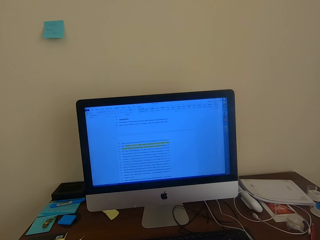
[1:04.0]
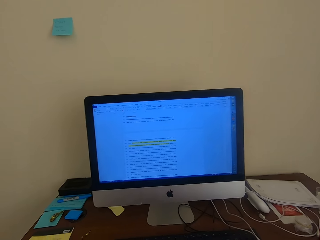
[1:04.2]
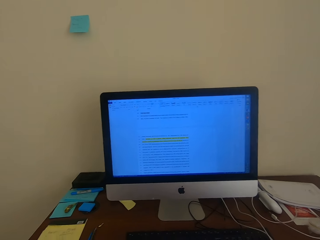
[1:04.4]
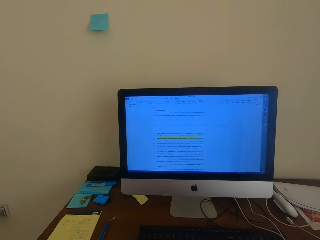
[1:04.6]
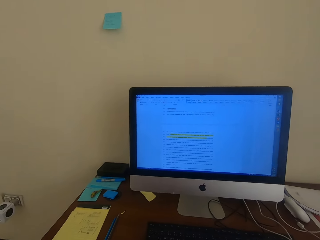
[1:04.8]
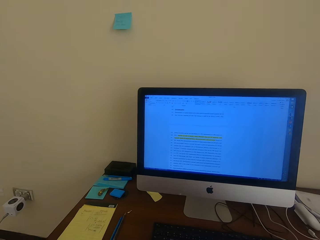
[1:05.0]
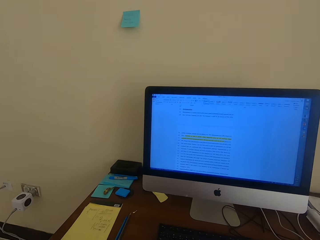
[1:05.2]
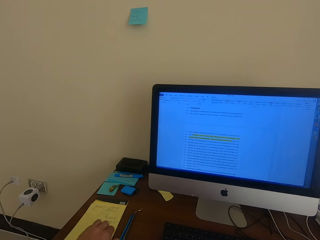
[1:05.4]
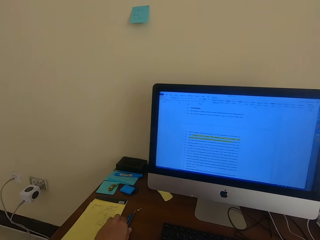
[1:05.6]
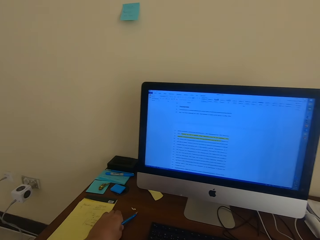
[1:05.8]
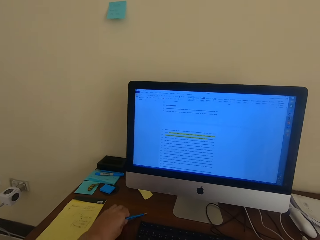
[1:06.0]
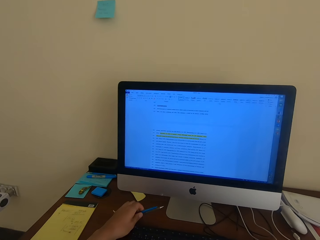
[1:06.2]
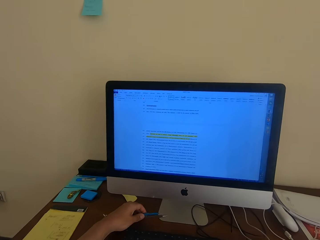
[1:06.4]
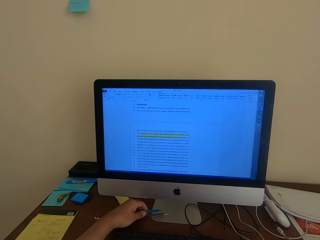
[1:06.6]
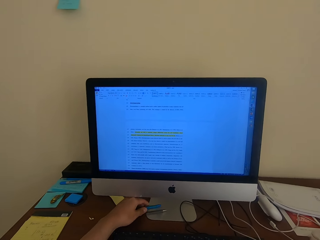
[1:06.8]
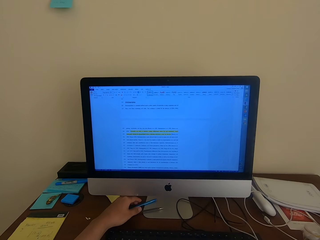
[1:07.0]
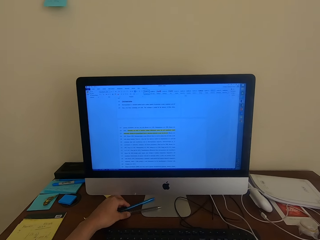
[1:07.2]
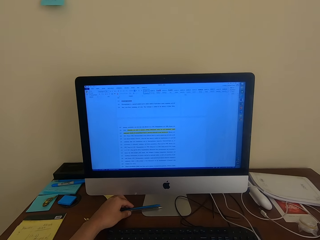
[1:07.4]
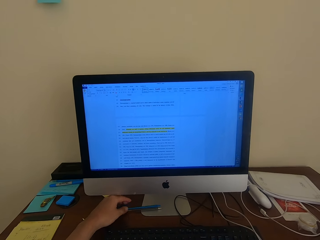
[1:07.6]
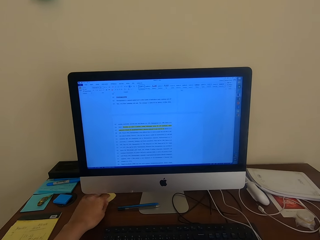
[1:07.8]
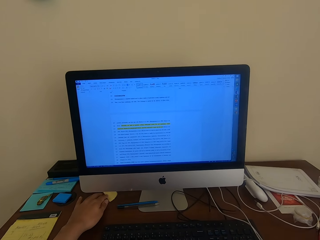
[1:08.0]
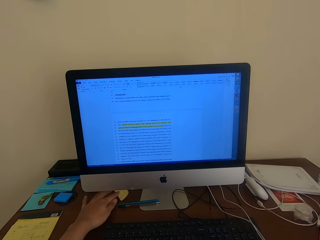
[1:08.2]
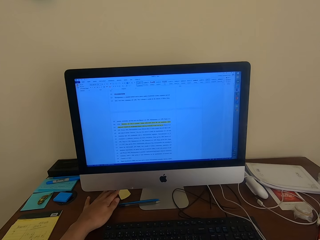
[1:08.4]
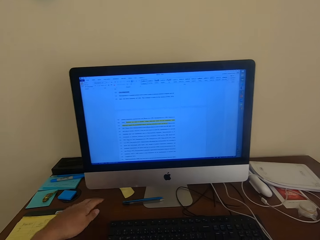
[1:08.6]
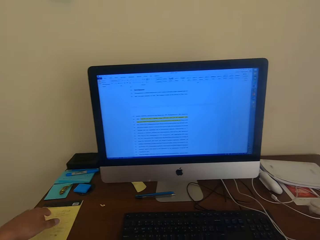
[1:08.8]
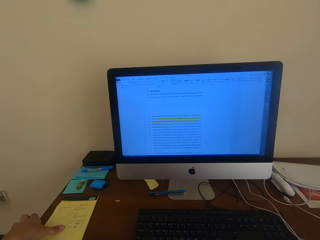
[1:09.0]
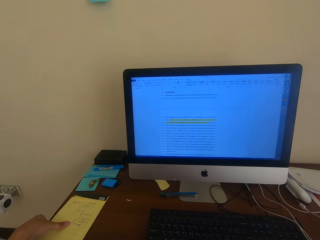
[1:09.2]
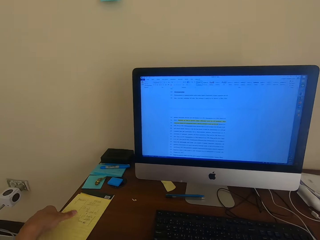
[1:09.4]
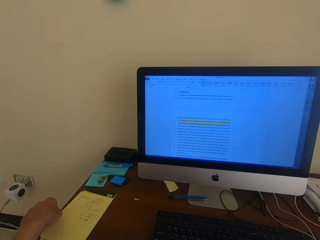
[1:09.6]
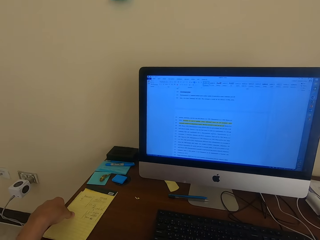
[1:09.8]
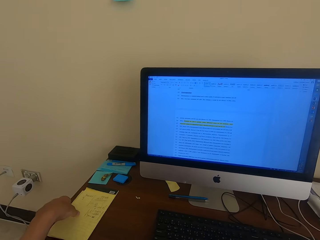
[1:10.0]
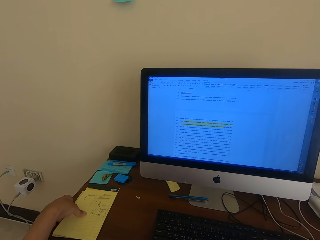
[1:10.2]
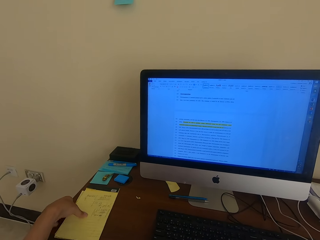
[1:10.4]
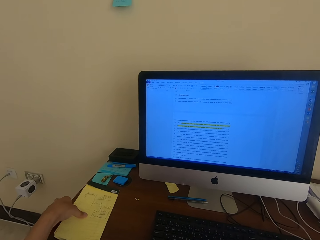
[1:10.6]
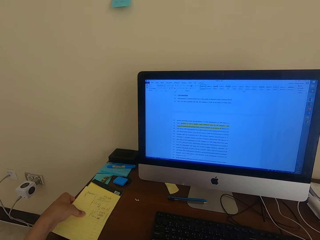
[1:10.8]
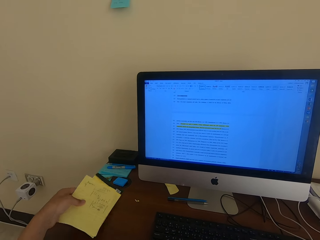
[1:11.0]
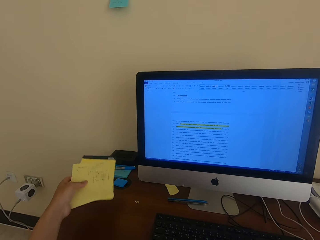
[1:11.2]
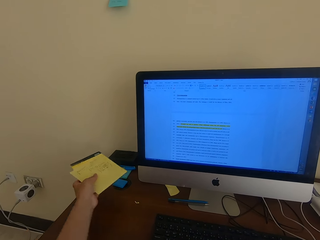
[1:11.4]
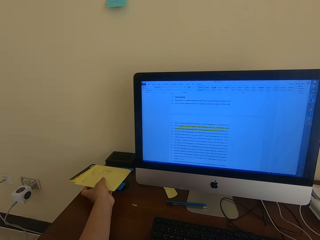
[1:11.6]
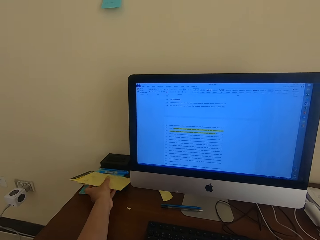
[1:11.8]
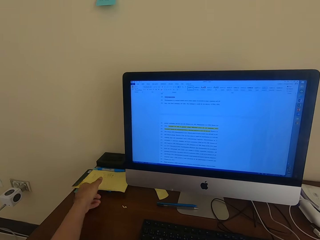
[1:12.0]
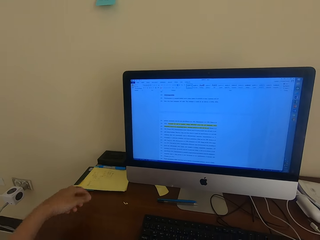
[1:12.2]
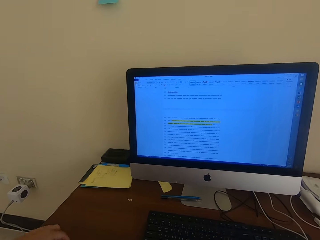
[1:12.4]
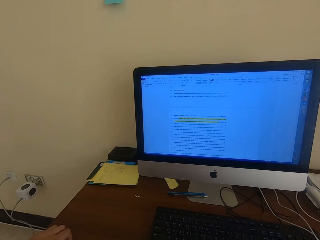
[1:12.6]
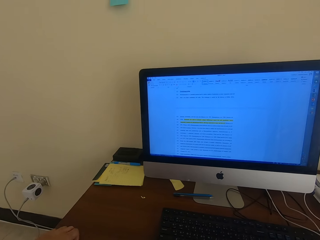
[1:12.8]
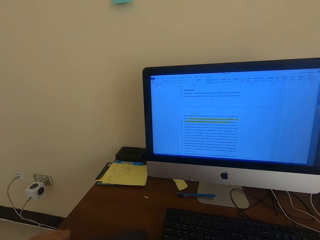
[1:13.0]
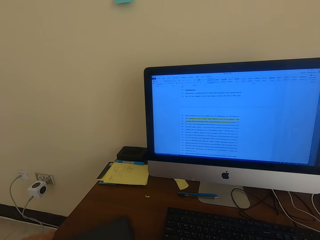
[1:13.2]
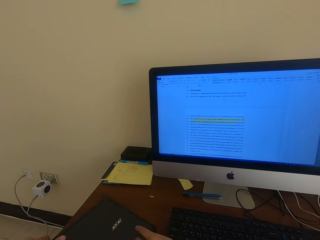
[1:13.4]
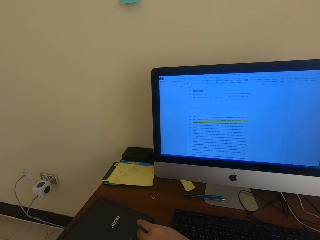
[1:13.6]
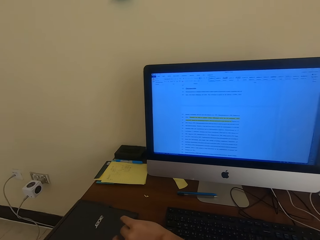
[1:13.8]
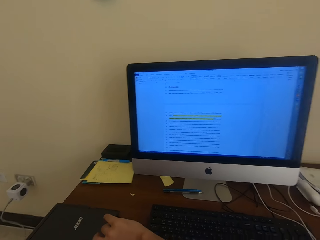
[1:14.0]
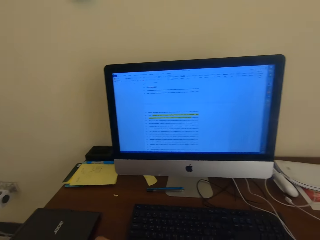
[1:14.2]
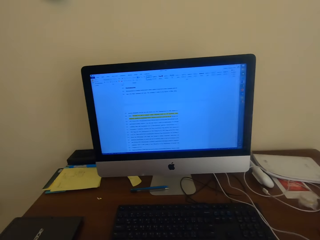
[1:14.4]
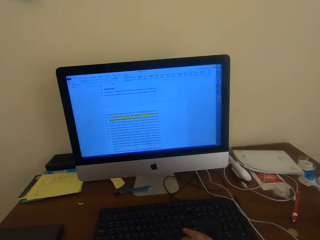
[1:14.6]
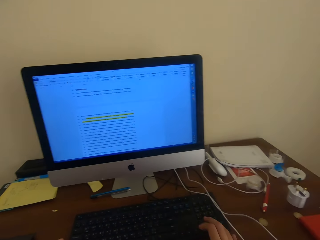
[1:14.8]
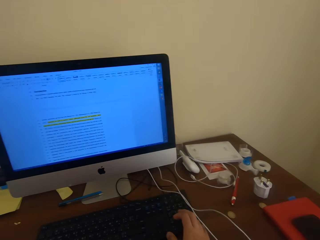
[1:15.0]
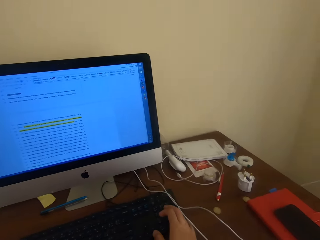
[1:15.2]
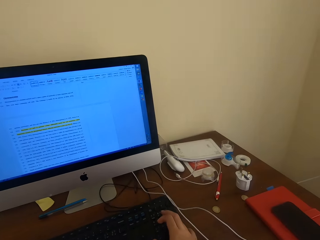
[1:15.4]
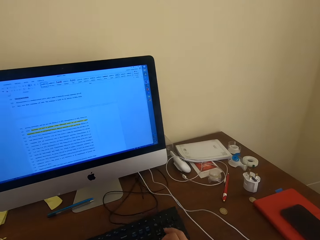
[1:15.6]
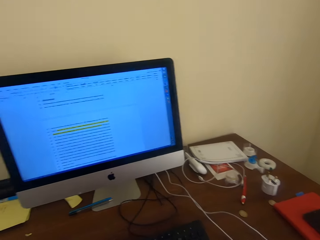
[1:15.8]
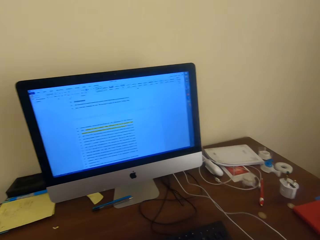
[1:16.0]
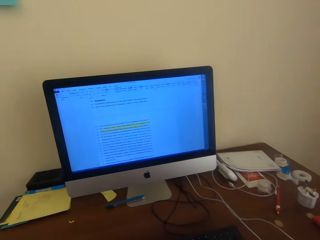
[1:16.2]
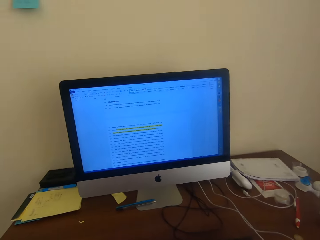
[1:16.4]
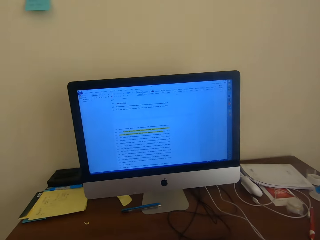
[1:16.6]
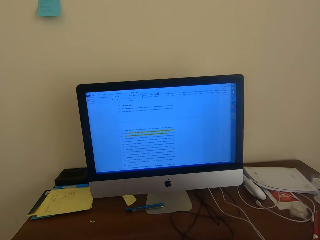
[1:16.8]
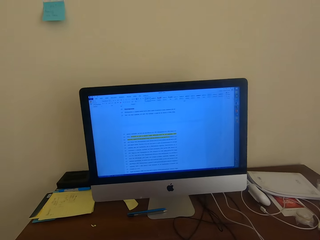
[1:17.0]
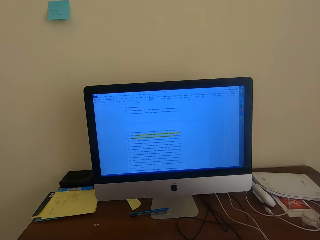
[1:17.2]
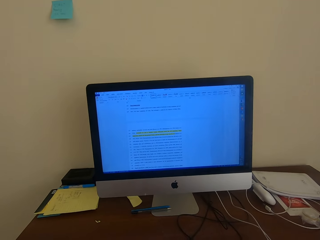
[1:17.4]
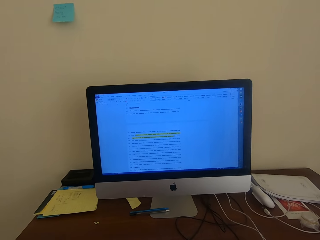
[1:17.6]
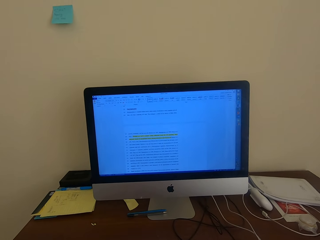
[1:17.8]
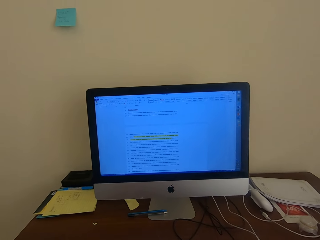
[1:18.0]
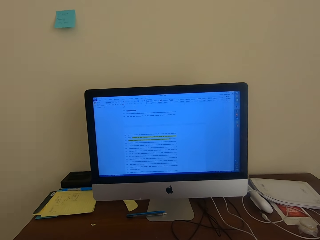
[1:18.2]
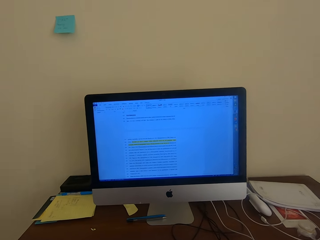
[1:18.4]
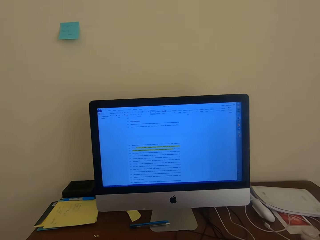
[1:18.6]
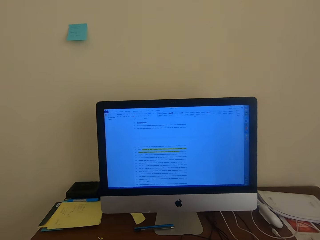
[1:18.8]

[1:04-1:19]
The camera wearer picks the pen from the table. They pick the phone. They place the pen on the table. They move a piece of paper on the table. They move the book aside. They pick the notebook from the table. They place the notebook on the table. They place the mouse pad on the table. They pull the keyboard closer on the table. They look at the monitor.

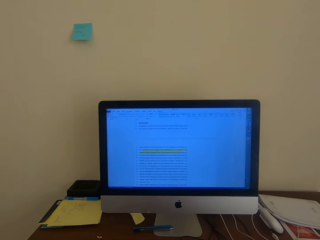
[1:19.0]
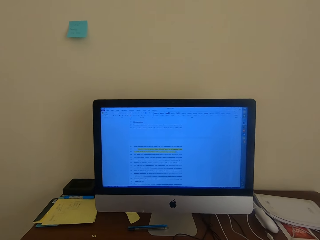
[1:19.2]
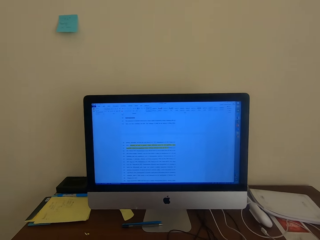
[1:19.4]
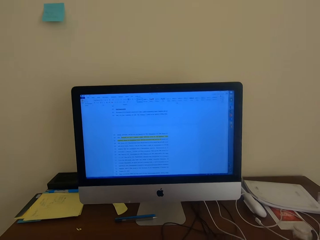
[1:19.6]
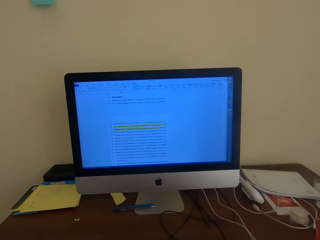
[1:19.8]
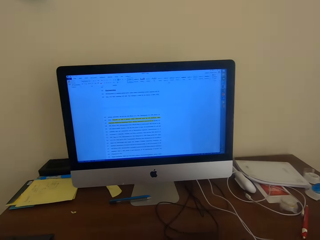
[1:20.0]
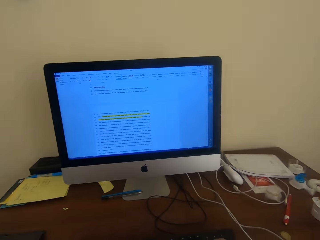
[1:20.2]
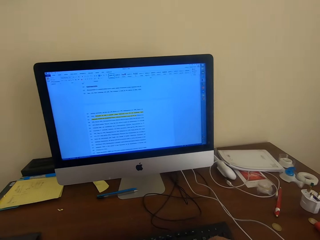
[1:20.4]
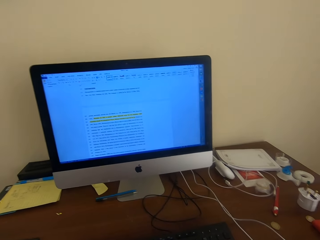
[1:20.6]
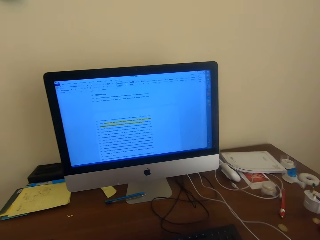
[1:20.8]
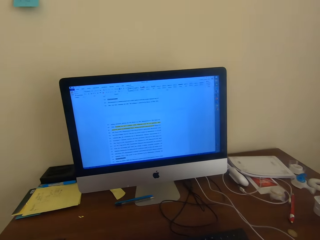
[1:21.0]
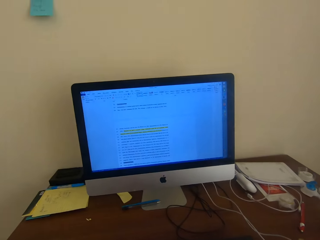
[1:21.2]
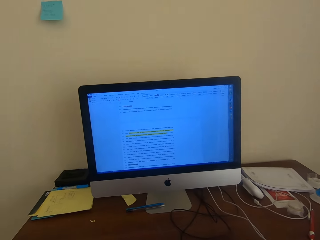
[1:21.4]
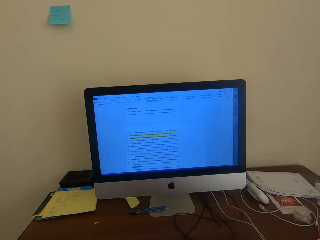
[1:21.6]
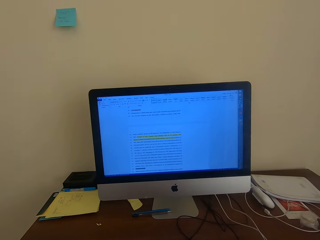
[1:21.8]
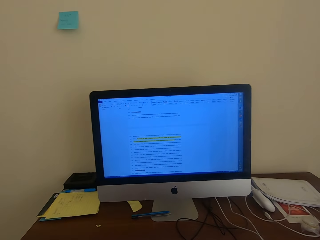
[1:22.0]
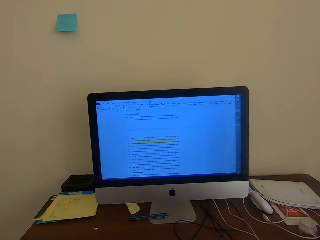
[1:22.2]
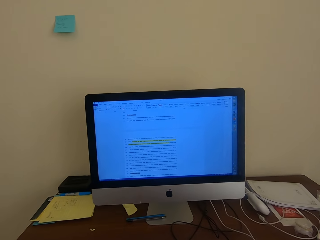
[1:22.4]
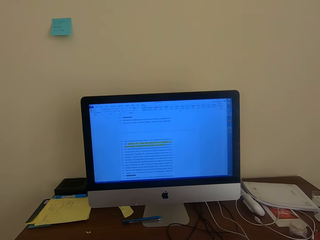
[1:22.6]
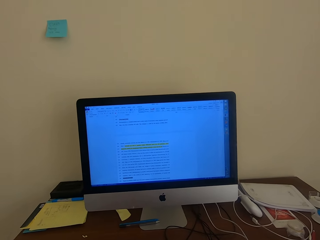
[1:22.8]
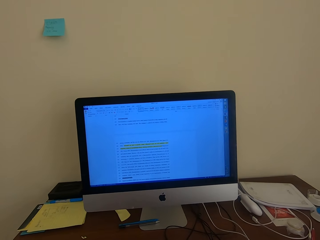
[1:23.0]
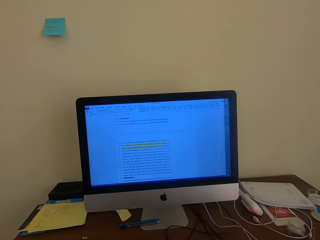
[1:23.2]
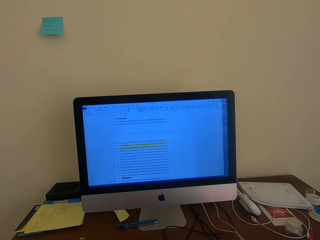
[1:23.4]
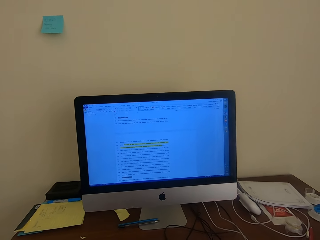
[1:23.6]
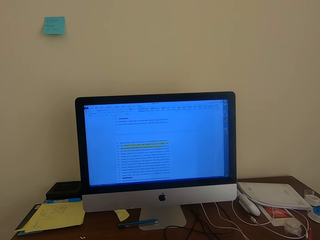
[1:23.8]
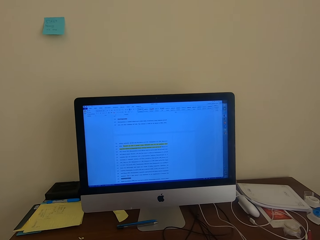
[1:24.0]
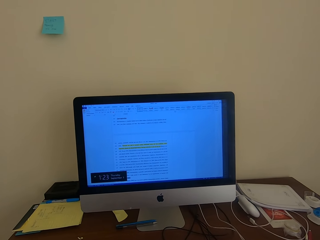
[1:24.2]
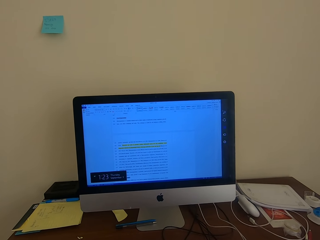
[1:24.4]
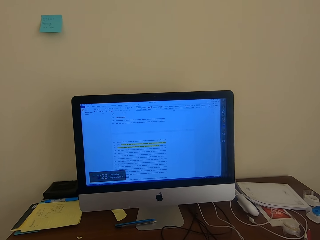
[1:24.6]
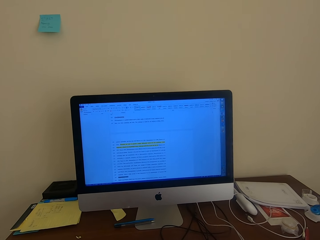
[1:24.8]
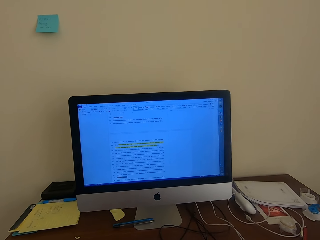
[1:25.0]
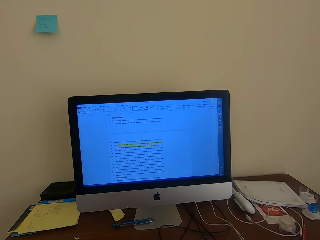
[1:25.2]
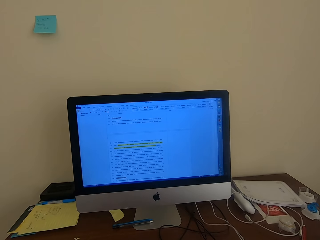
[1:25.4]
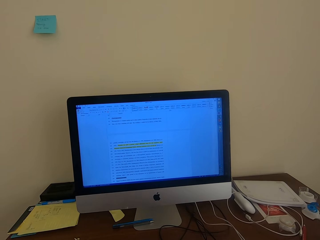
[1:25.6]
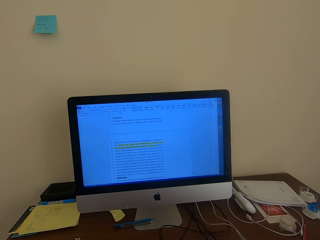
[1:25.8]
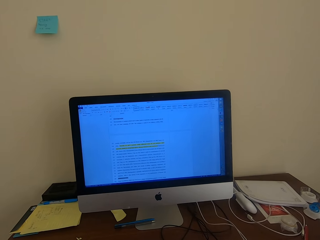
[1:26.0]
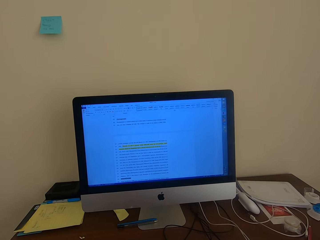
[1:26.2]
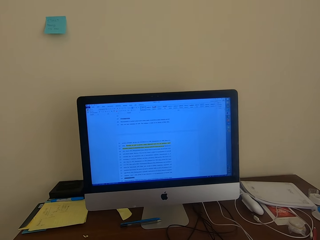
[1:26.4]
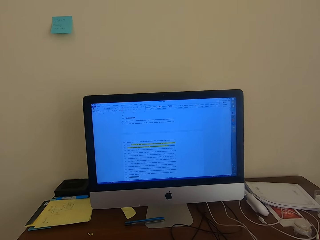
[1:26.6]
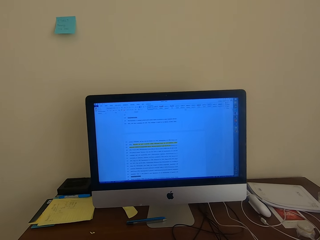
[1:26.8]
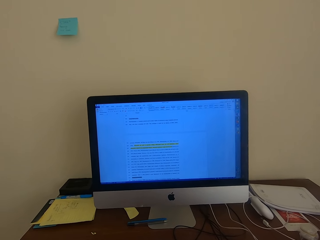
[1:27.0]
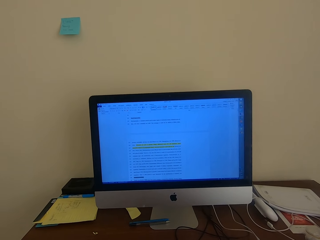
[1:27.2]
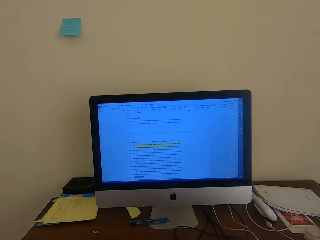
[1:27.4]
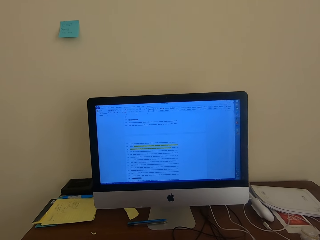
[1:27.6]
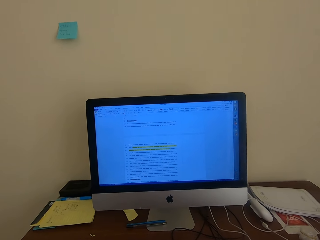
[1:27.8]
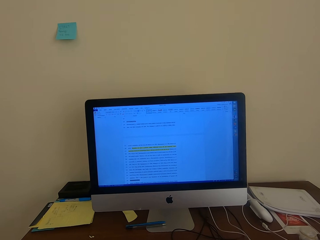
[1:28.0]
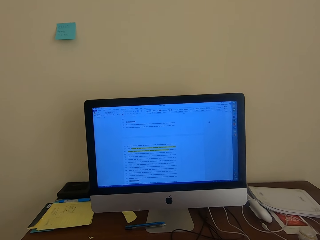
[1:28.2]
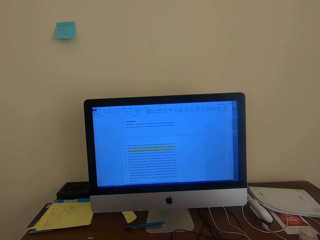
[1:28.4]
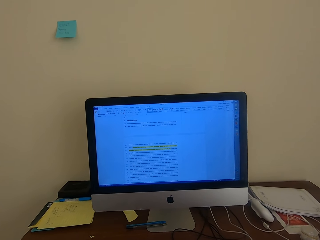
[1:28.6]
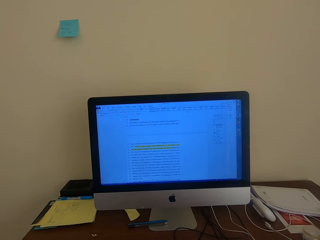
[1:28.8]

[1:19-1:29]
The camera wearer scrolls on the desktop. They look at the monitor. They click on the desktop.
